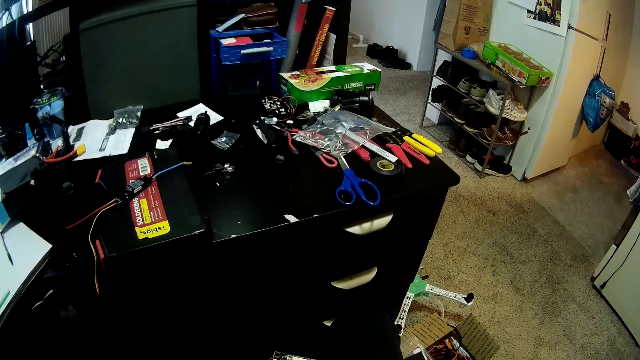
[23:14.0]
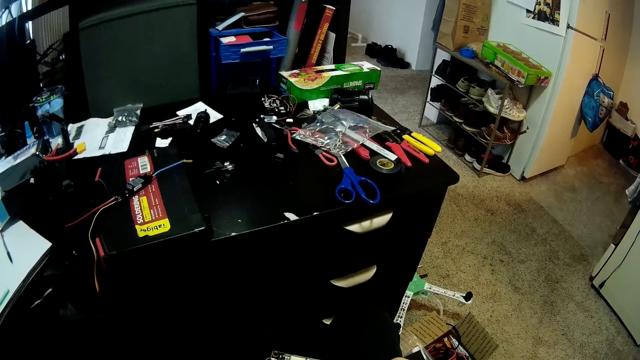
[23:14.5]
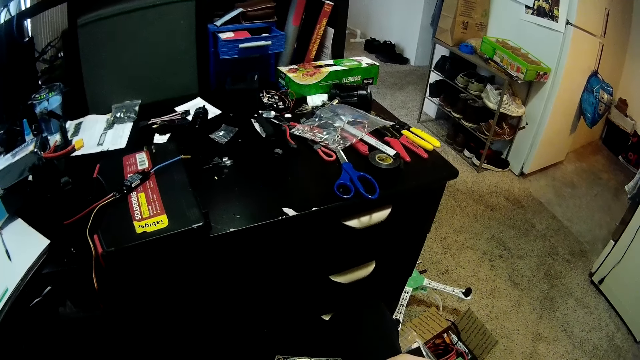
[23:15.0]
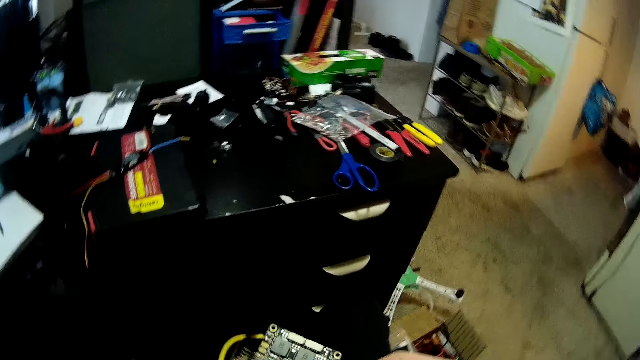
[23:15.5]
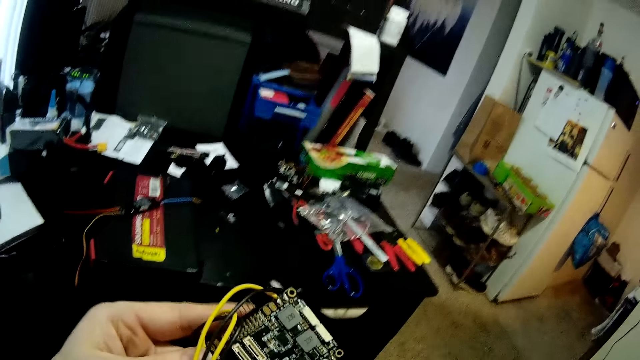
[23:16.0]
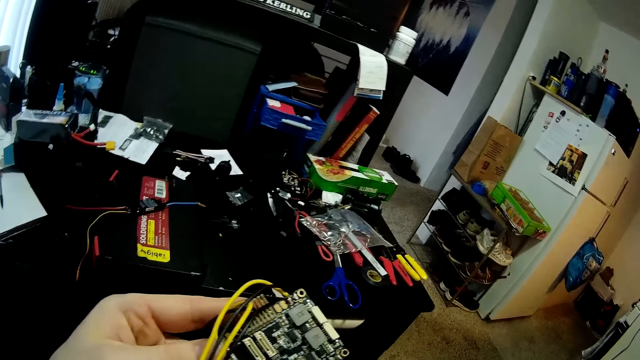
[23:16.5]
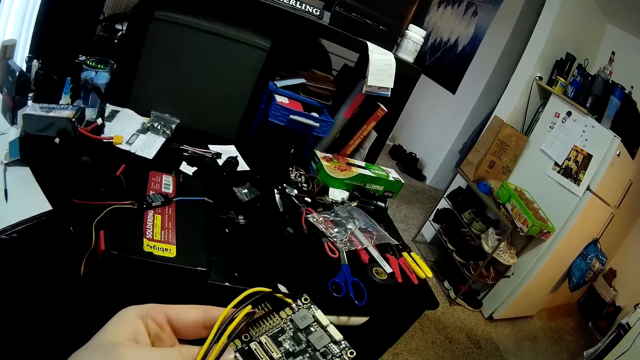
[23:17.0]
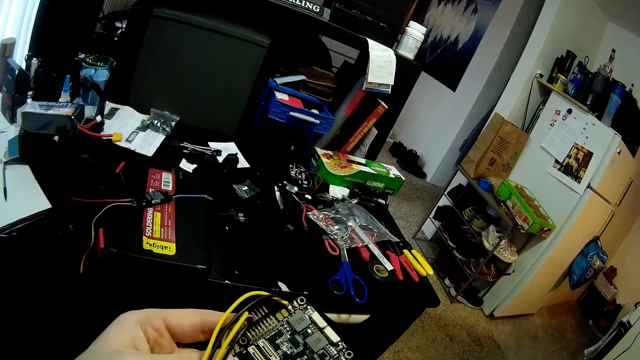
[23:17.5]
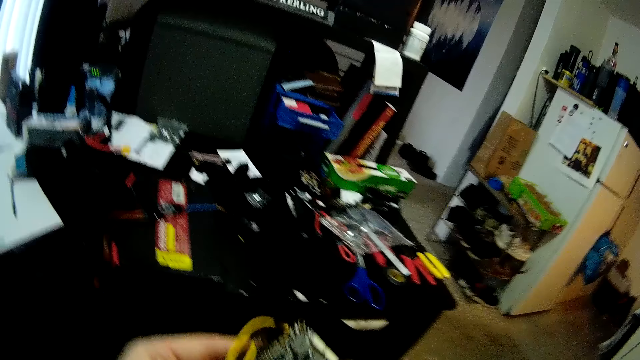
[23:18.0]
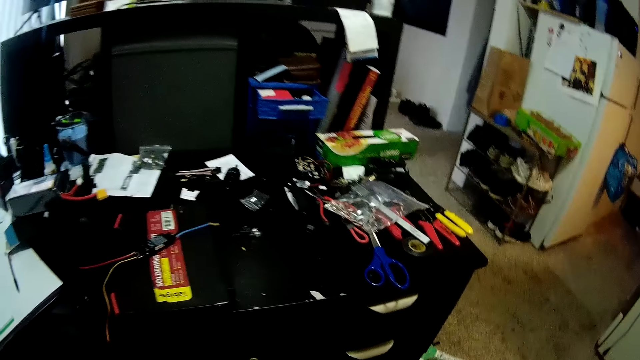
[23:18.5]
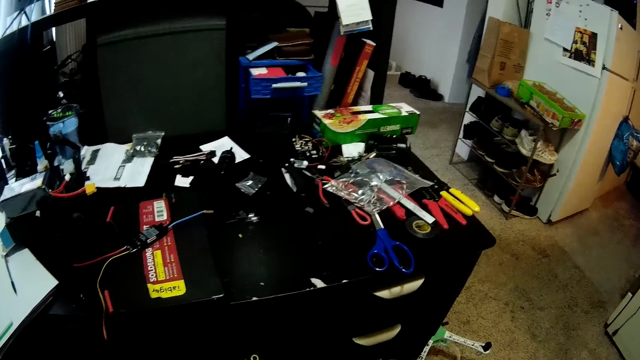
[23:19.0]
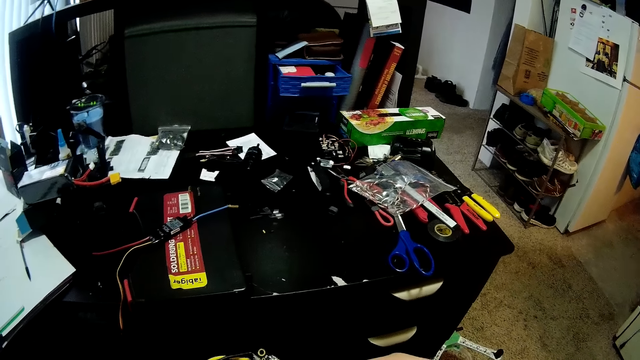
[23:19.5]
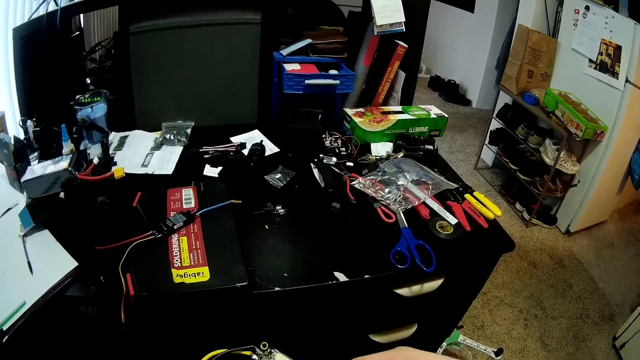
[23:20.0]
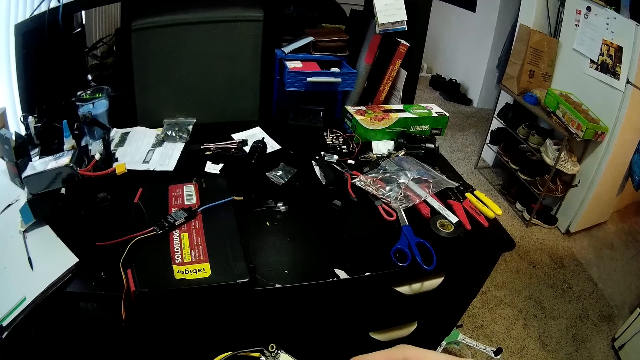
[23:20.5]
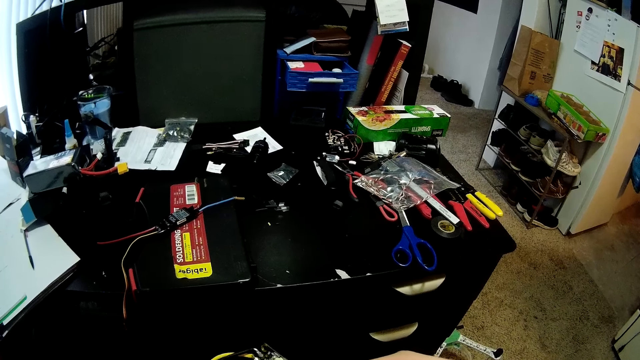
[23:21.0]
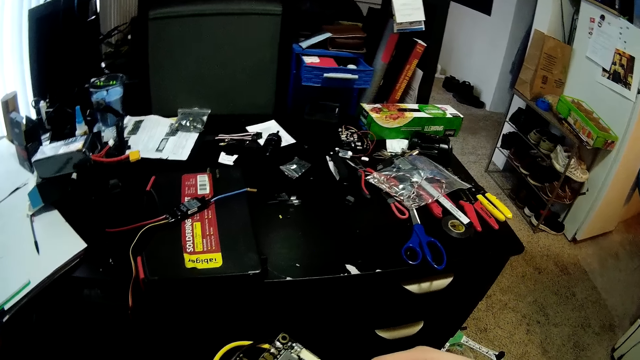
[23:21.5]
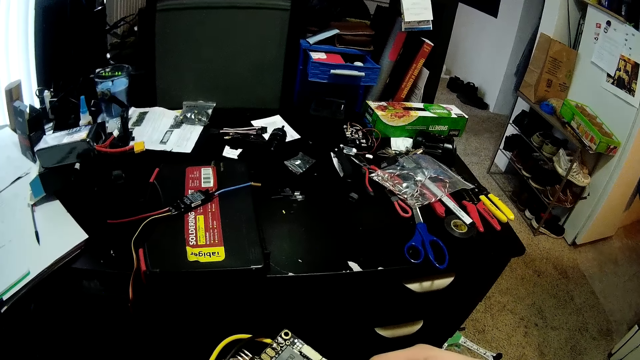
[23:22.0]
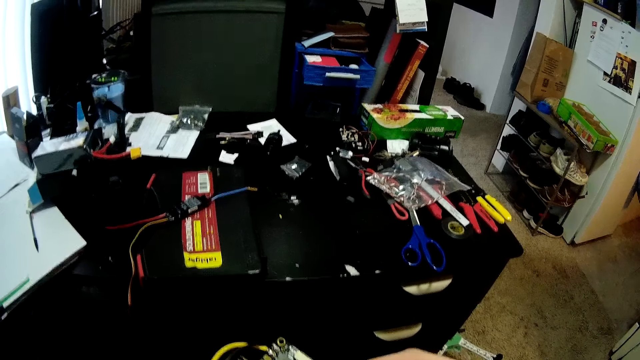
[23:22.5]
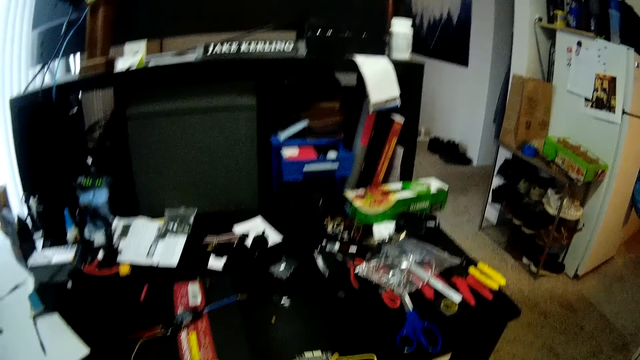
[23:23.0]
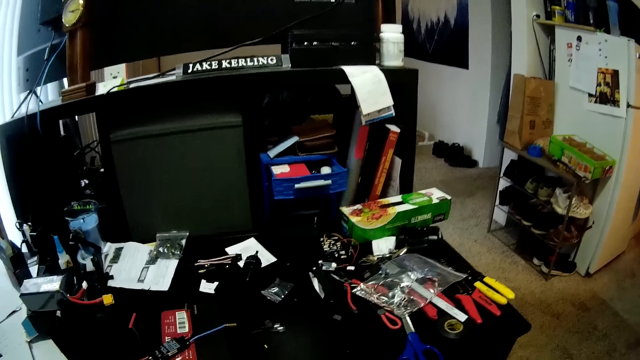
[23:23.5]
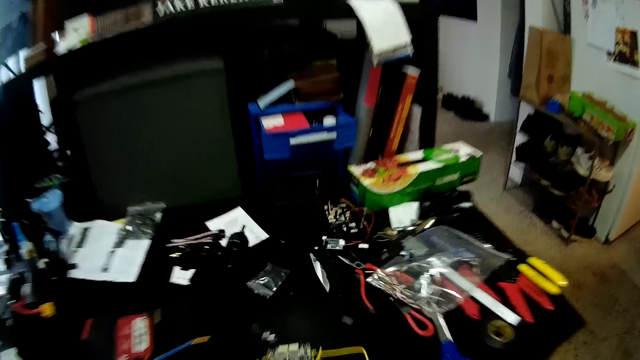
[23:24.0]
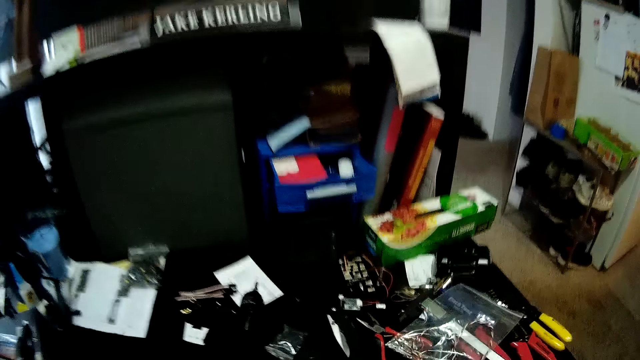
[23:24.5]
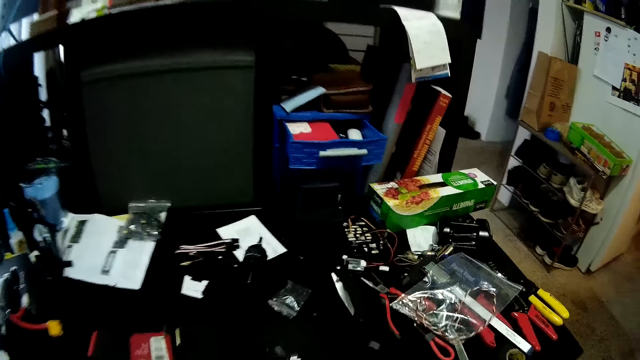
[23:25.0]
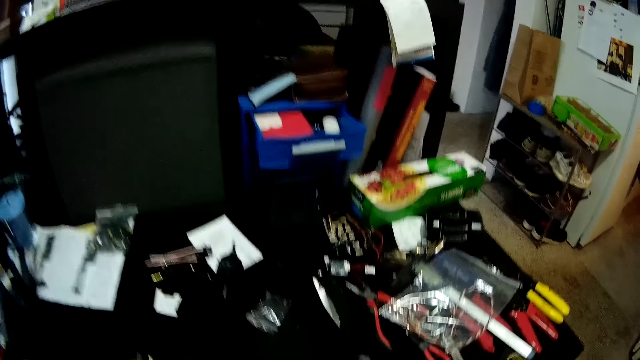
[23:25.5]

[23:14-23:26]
The camera wearer holds an electric circuit board.

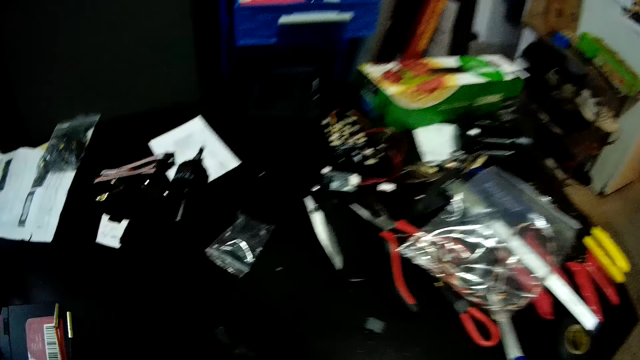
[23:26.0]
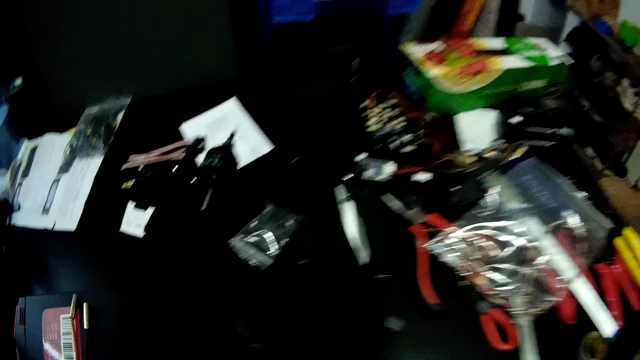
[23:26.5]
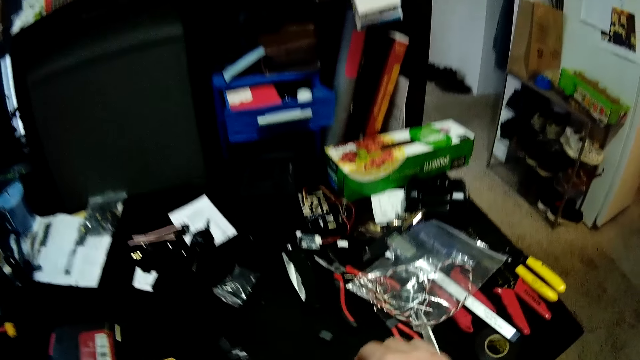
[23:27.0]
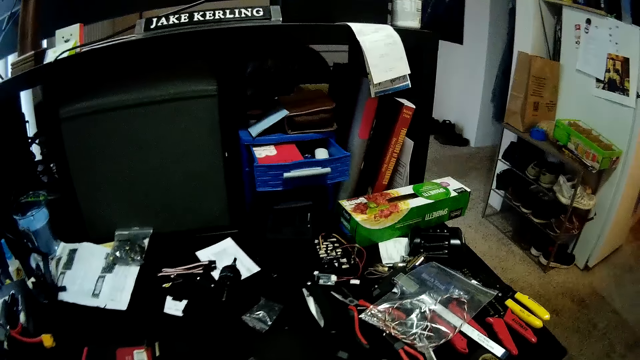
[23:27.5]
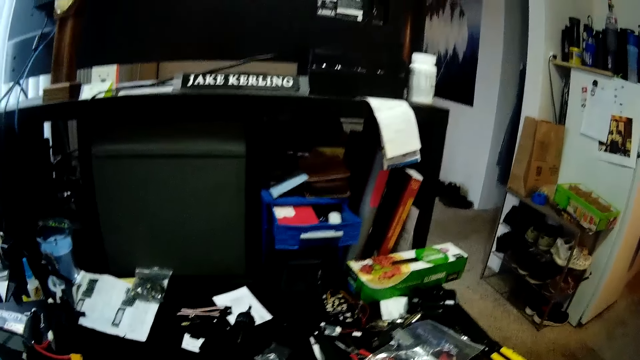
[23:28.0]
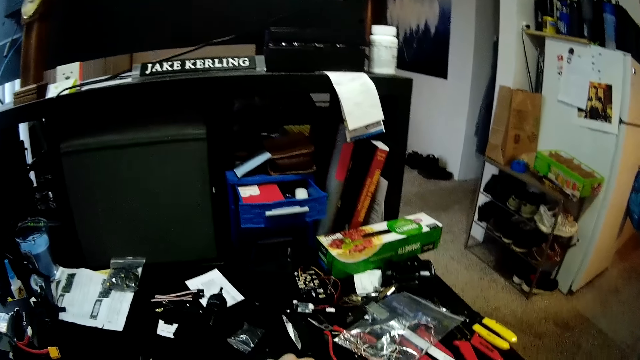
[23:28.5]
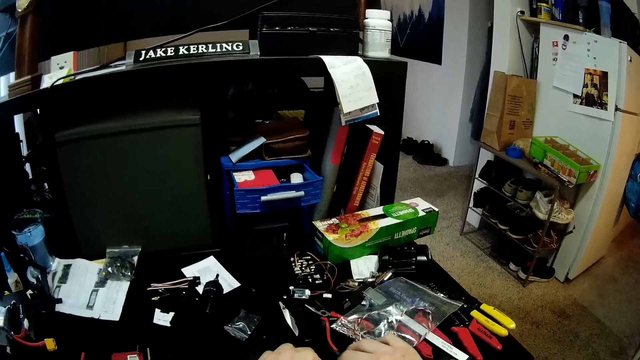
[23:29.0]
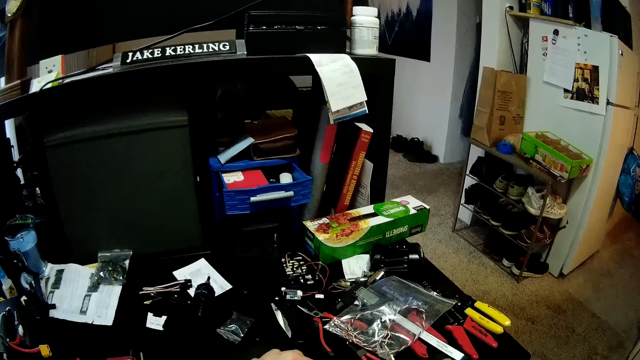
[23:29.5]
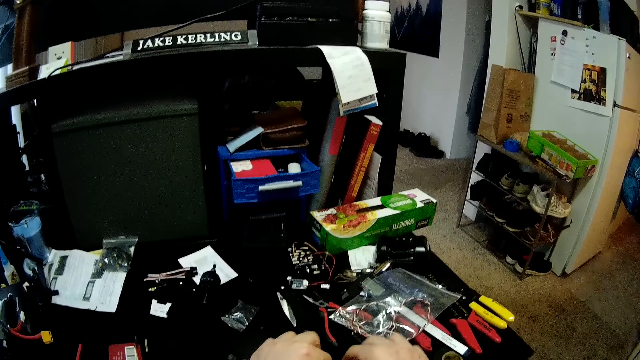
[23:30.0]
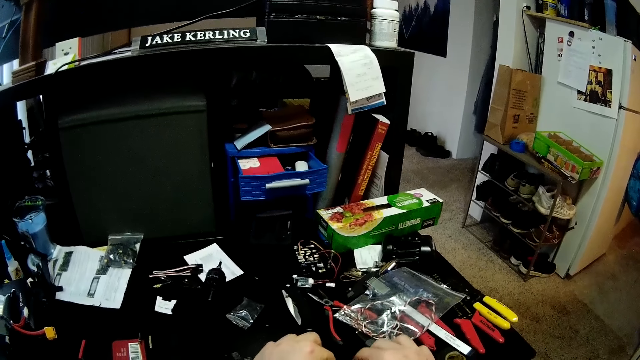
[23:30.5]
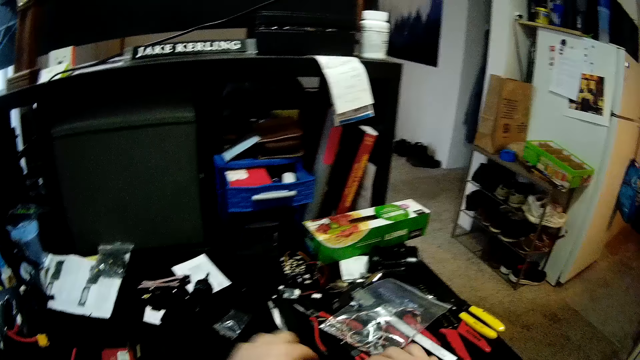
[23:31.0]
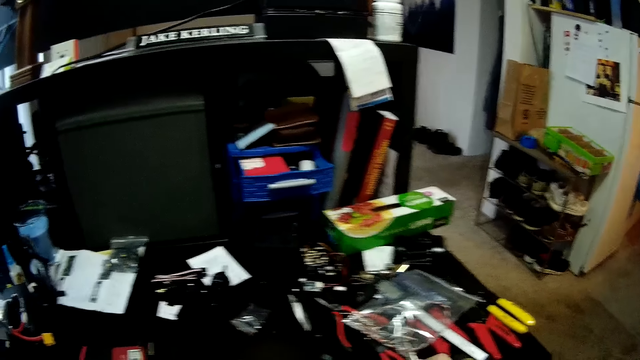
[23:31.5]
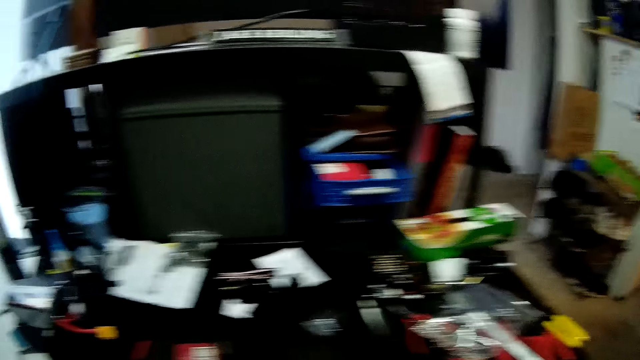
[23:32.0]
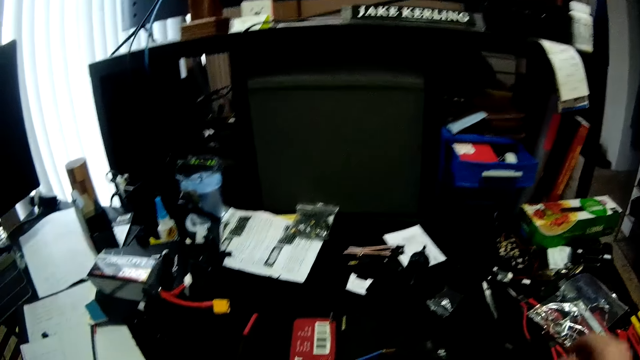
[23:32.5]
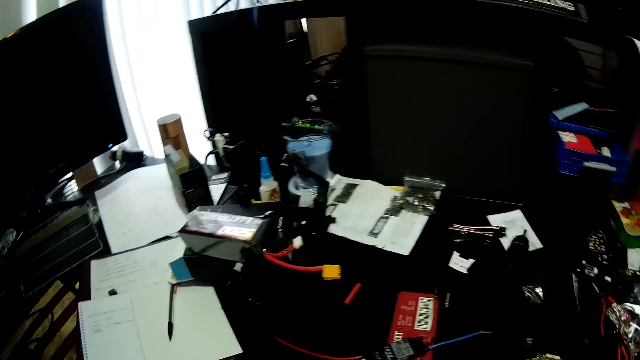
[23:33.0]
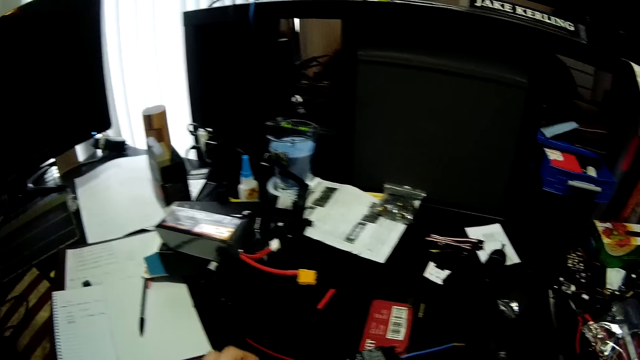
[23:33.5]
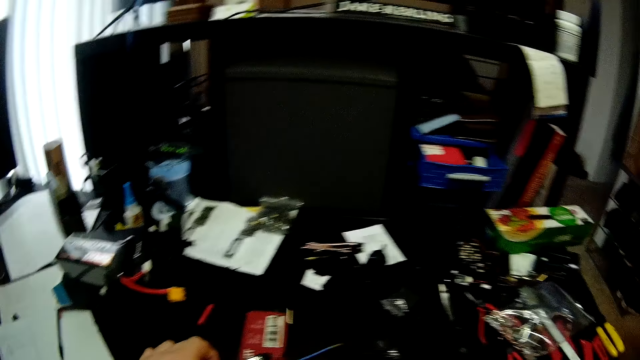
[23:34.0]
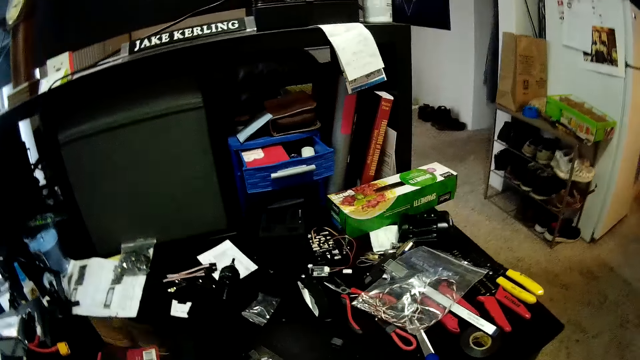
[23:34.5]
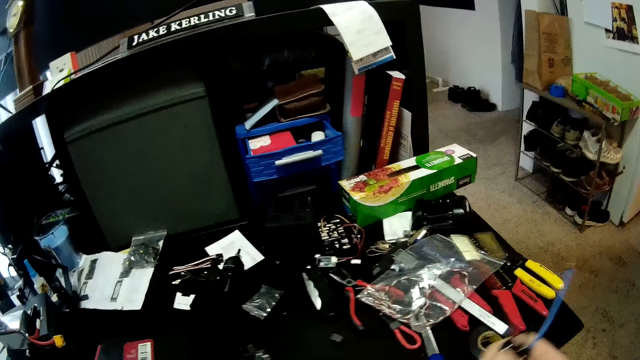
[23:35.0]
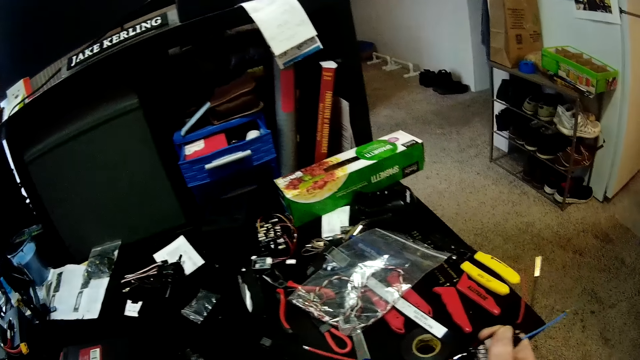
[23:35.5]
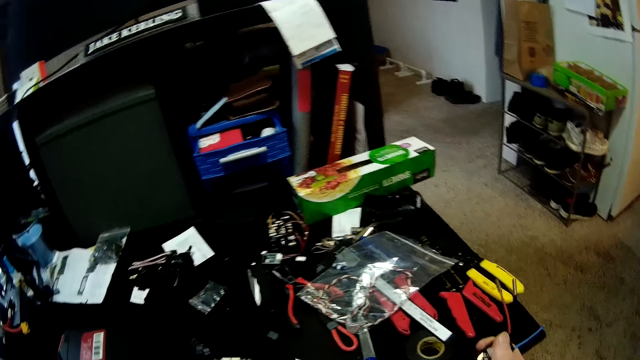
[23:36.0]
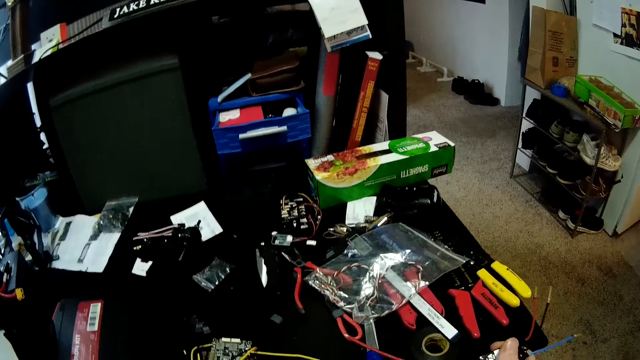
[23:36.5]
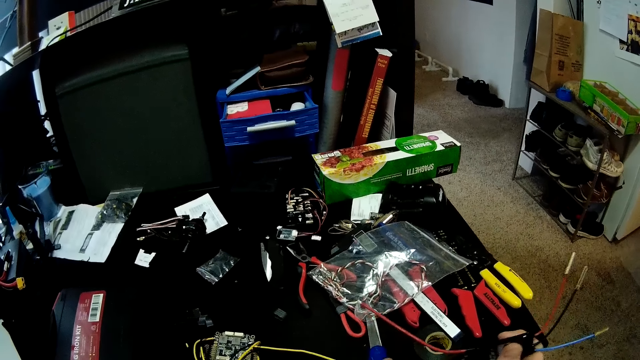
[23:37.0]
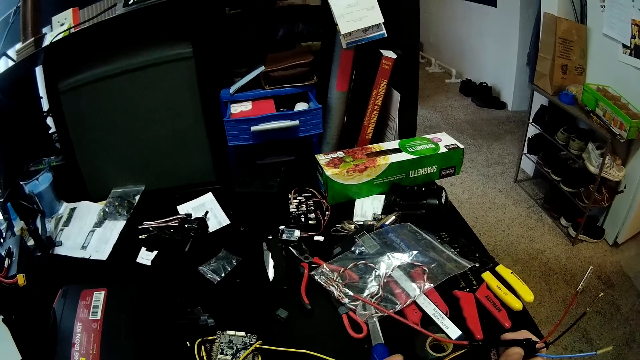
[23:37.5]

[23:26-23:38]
The camera wearer looks around. They hold wires.
